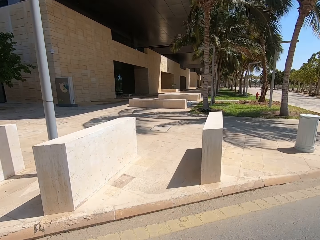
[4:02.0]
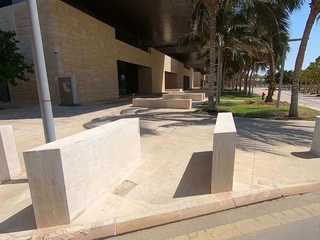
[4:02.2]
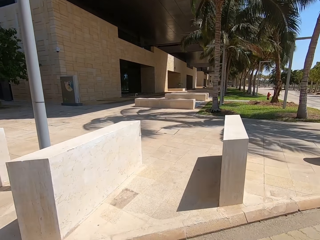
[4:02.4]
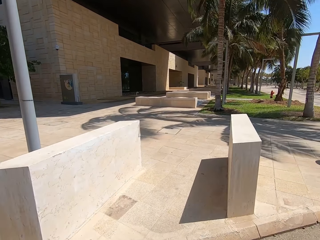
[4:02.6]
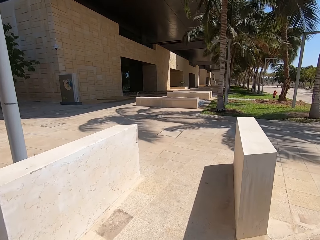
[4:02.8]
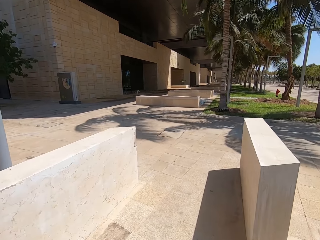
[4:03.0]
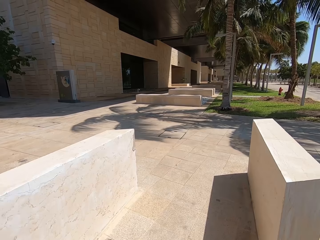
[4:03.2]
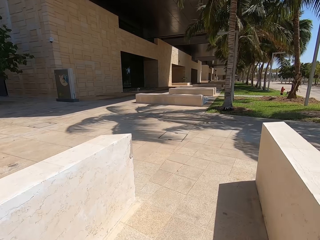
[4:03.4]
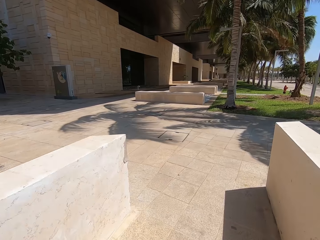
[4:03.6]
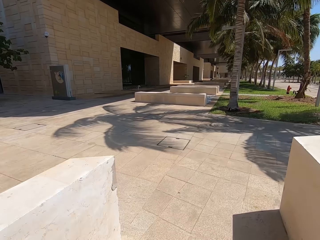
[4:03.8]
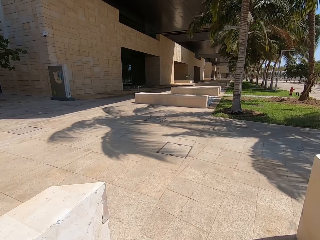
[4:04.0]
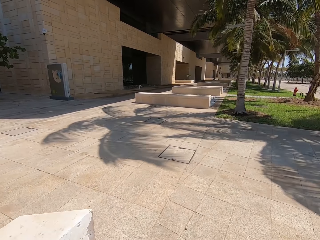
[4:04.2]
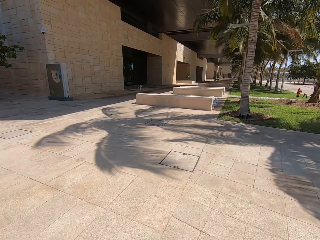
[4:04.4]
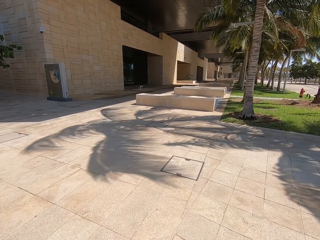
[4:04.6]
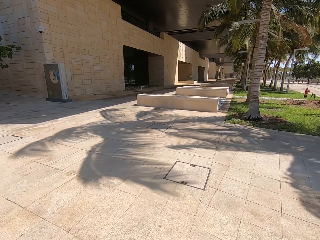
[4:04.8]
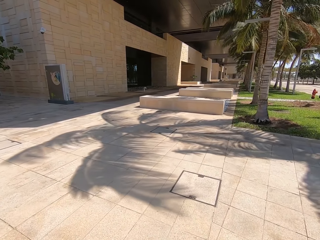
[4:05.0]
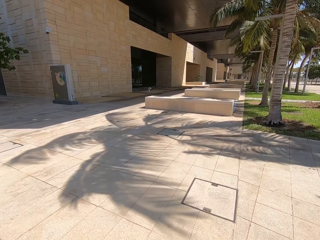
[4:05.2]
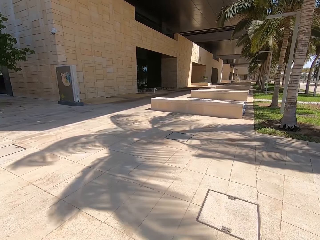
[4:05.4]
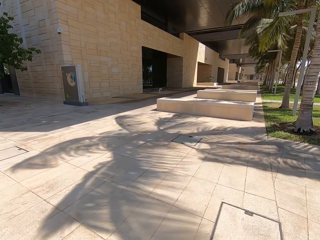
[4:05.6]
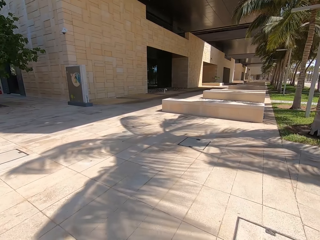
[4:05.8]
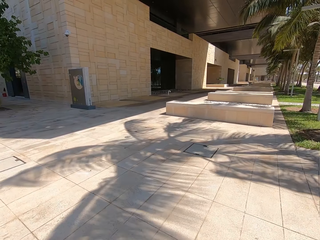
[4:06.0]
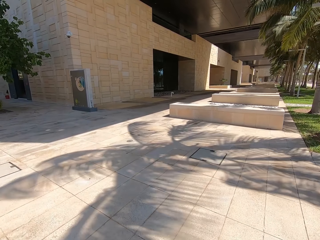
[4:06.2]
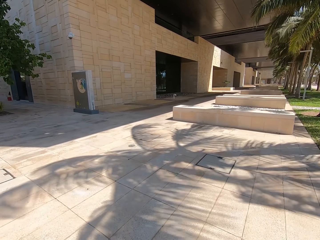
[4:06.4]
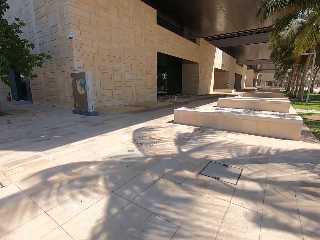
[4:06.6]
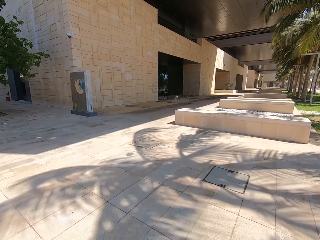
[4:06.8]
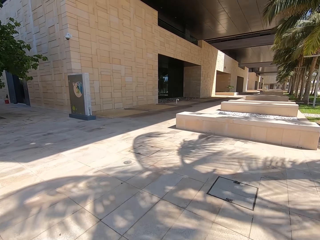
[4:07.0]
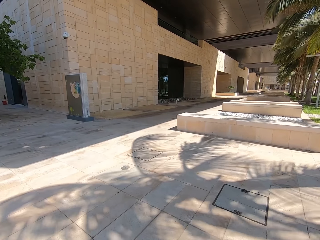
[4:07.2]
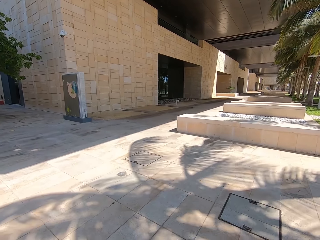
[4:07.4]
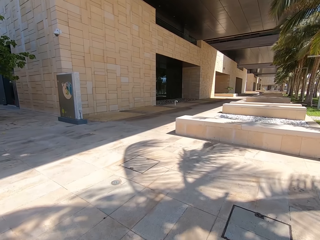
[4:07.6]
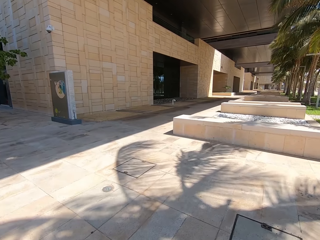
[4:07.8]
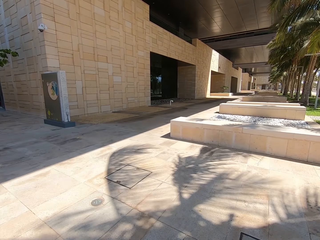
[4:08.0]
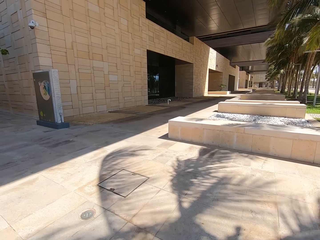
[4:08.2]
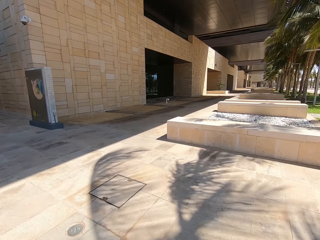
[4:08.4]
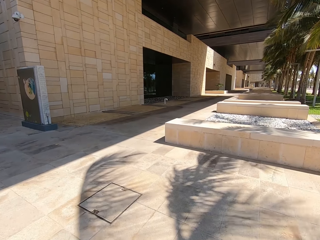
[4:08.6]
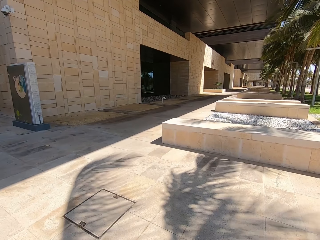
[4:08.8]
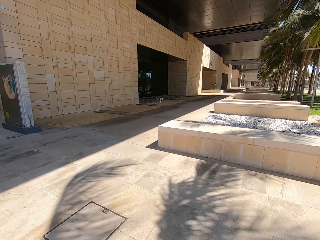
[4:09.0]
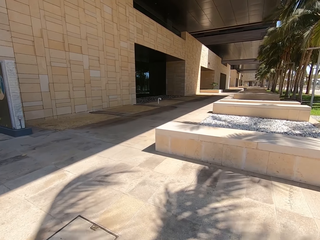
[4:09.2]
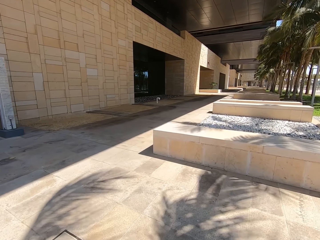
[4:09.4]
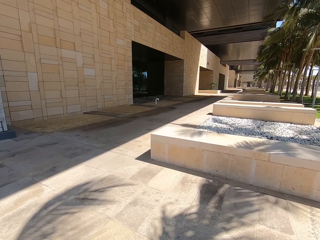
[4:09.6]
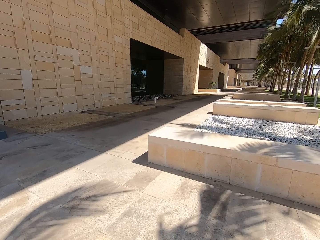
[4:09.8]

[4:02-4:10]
The camera wearer walks on the pavement of a building.

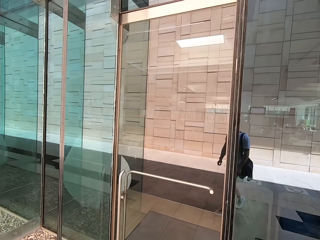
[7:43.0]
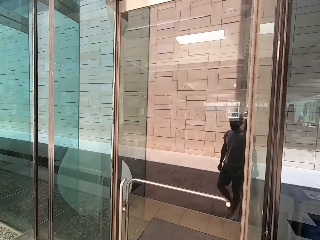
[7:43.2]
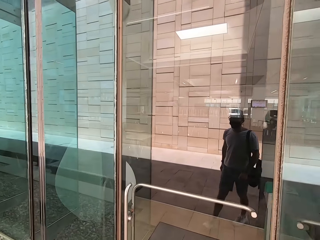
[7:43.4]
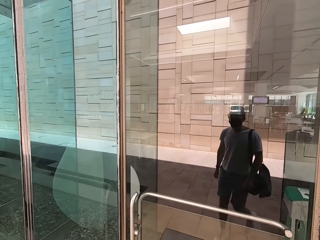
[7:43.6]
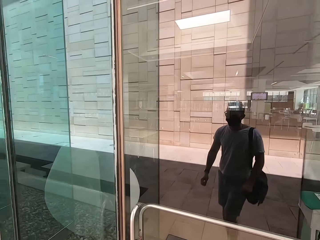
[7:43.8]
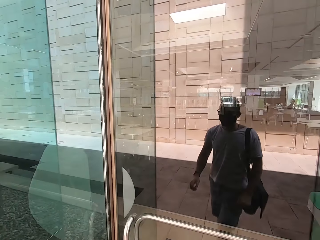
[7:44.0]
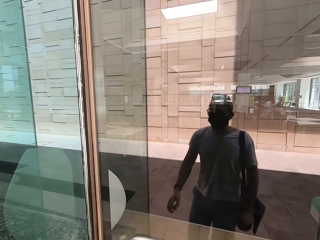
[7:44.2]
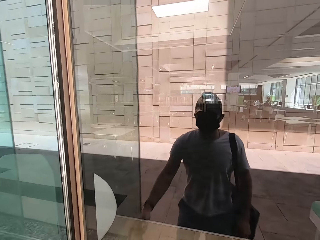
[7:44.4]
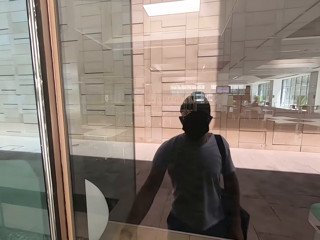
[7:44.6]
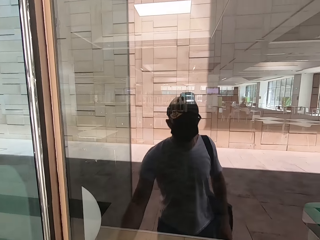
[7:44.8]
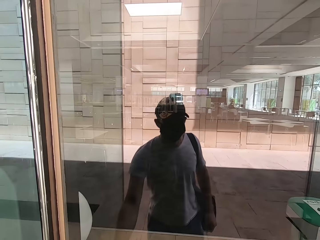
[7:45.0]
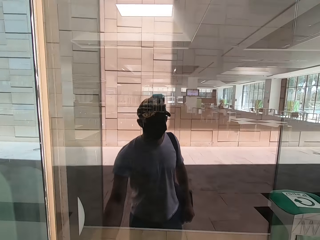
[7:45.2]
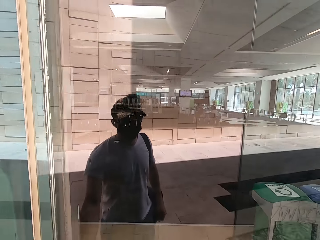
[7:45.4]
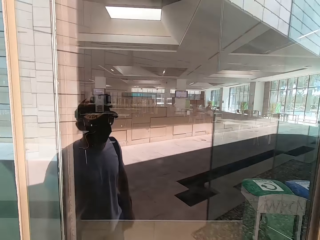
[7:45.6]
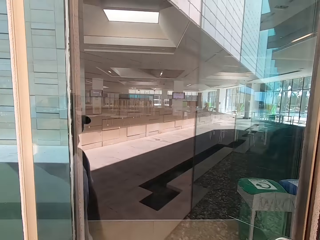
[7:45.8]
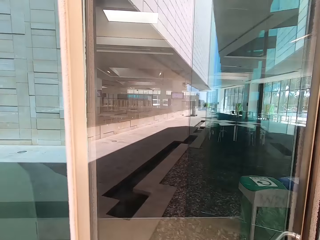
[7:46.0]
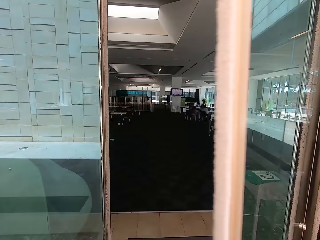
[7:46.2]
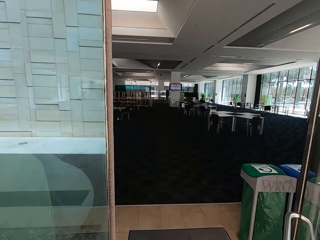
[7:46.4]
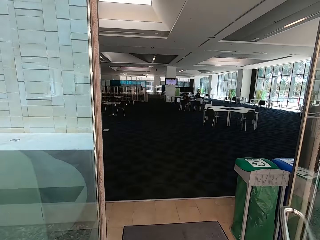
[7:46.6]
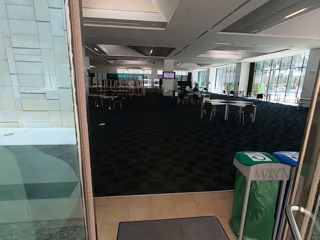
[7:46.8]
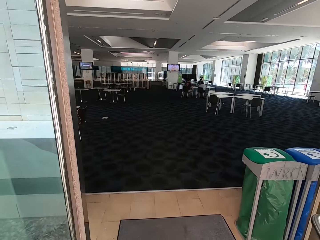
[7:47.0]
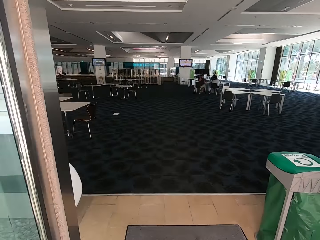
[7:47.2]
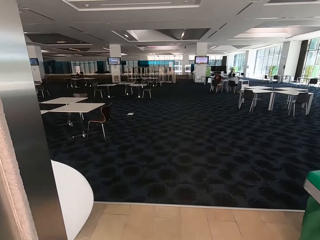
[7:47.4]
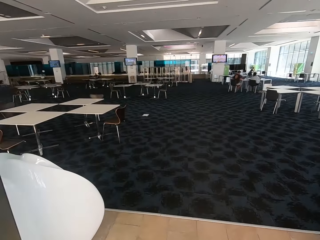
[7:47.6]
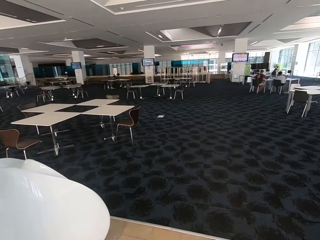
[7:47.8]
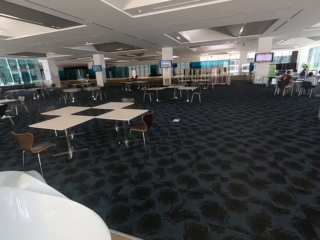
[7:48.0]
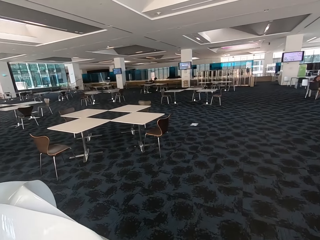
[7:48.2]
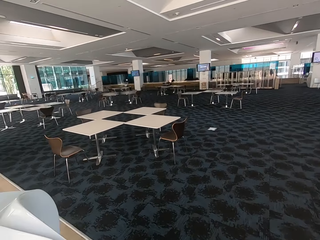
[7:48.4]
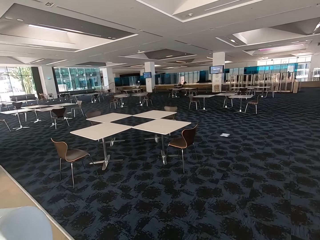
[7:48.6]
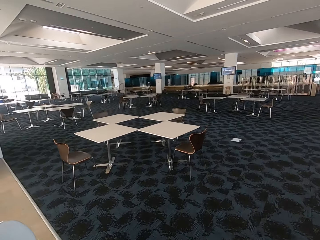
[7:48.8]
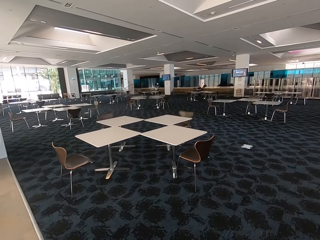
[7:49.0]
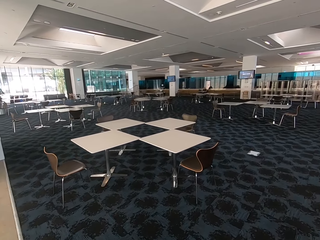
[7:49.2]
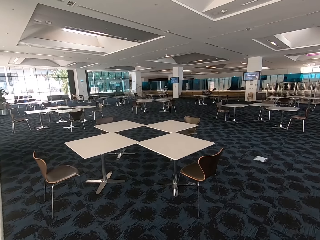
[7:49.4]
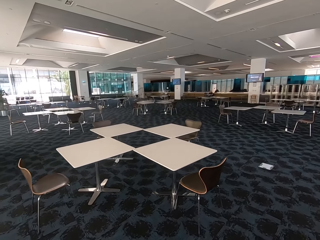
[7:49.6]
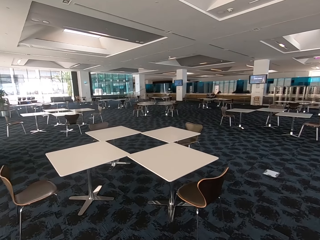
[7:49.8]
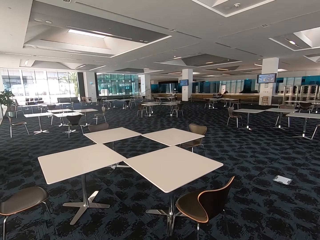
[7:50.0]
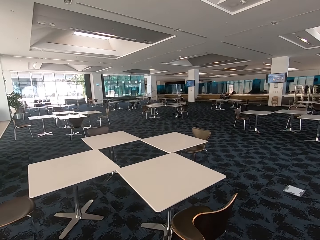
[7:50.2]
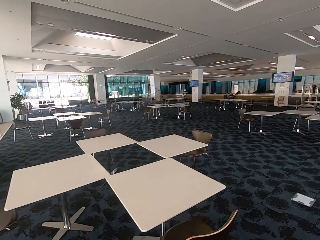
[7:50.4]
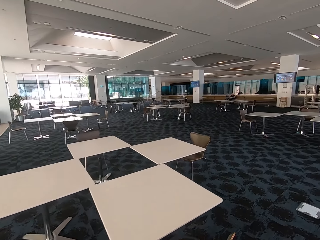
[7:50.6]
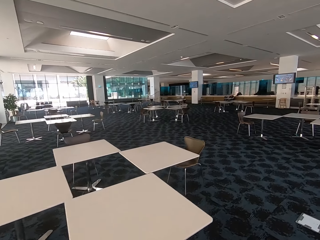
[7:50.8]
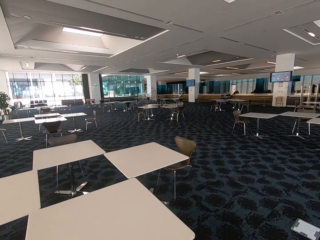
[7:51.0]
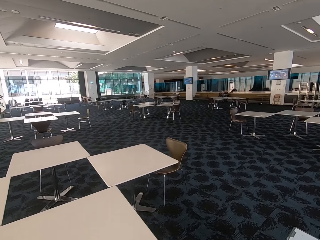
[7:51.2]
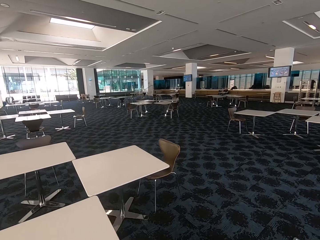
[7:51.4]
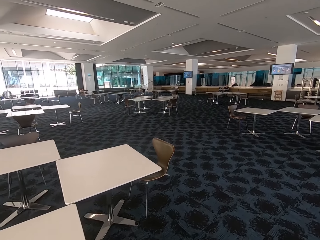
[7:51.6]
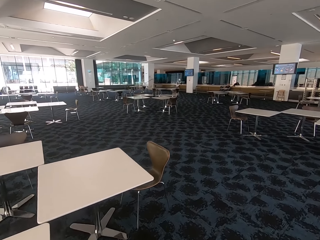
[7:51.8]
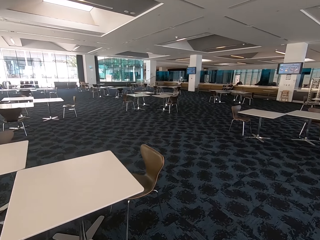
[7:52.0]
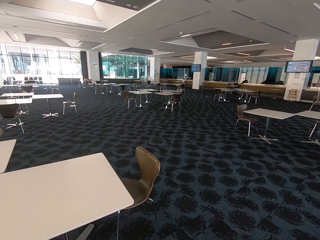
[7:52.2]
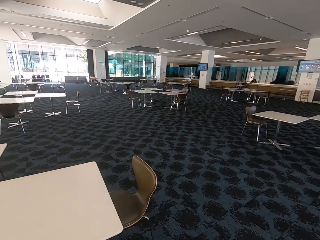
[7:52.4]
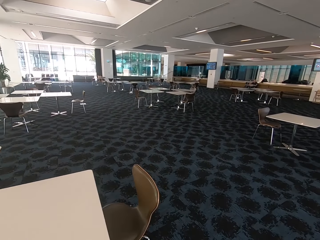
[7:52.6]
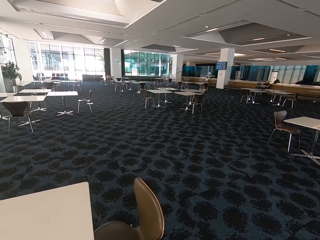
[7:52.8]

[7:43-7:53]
The camera wearer opens the door and enters the mall.

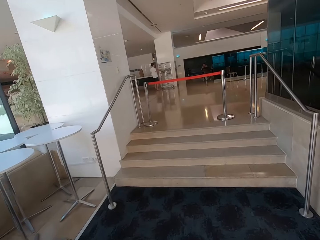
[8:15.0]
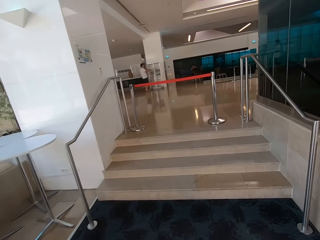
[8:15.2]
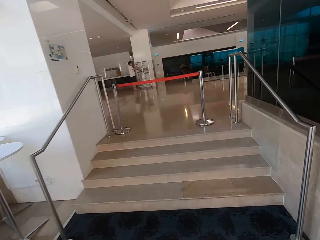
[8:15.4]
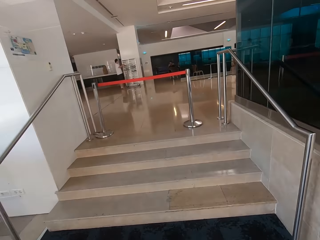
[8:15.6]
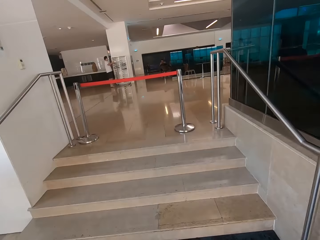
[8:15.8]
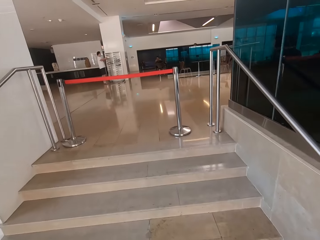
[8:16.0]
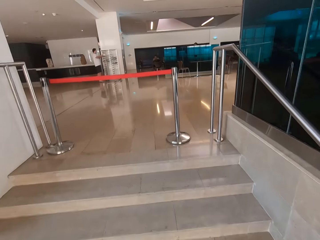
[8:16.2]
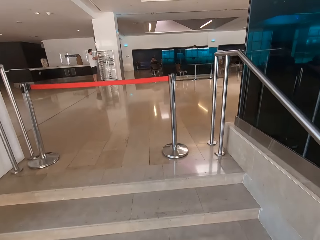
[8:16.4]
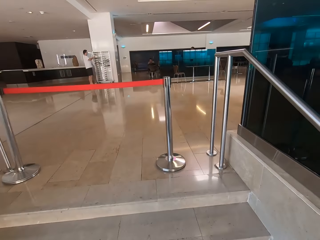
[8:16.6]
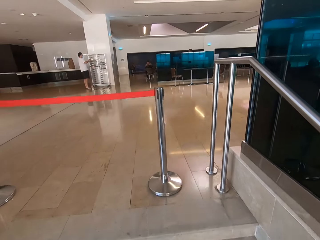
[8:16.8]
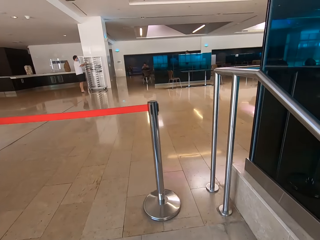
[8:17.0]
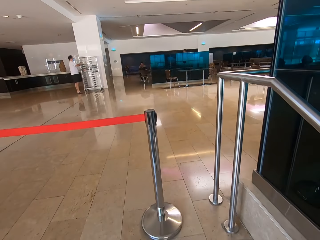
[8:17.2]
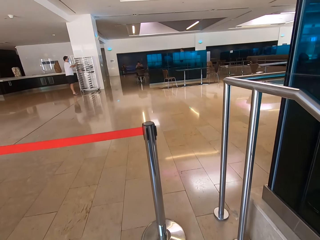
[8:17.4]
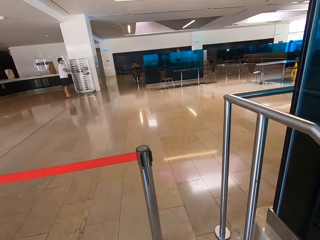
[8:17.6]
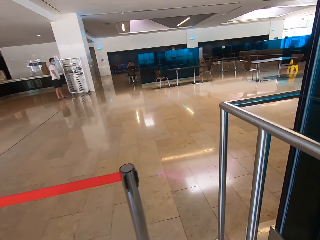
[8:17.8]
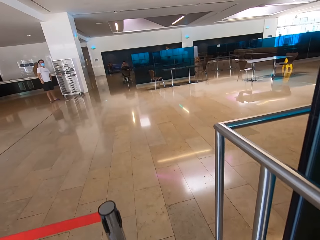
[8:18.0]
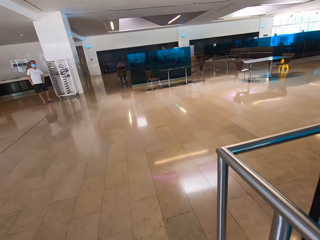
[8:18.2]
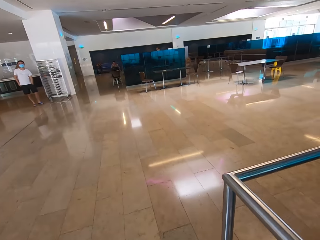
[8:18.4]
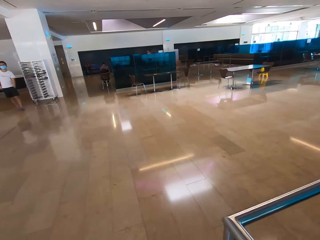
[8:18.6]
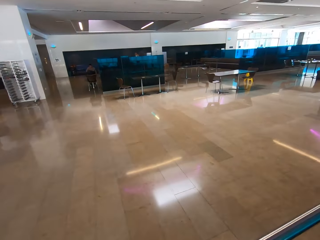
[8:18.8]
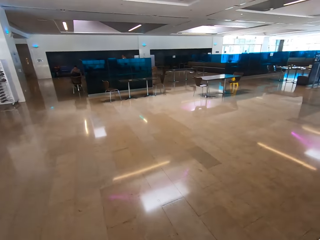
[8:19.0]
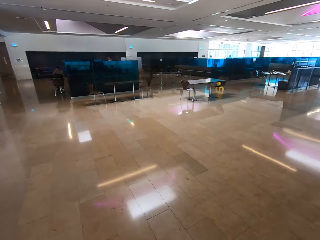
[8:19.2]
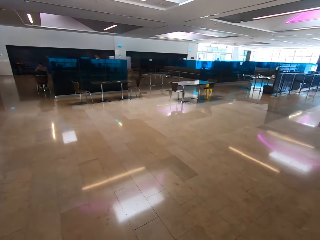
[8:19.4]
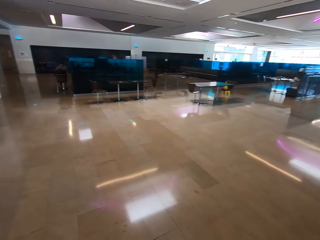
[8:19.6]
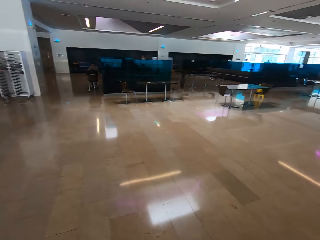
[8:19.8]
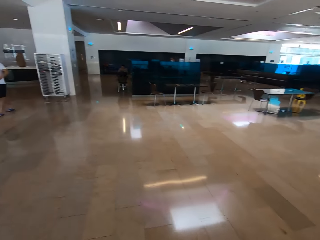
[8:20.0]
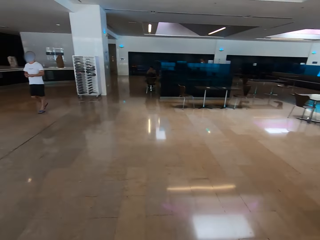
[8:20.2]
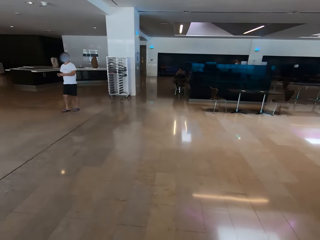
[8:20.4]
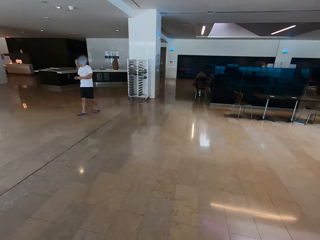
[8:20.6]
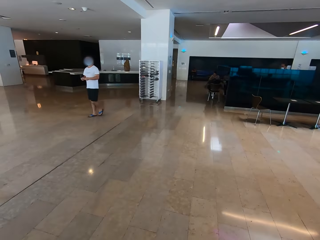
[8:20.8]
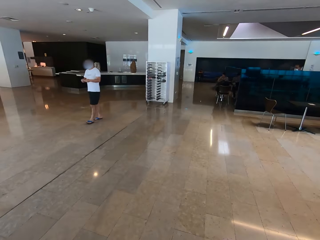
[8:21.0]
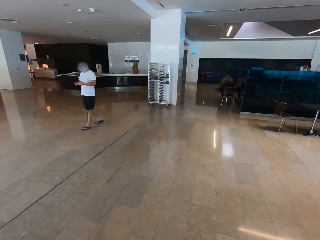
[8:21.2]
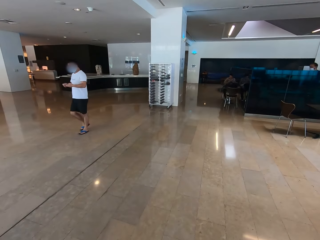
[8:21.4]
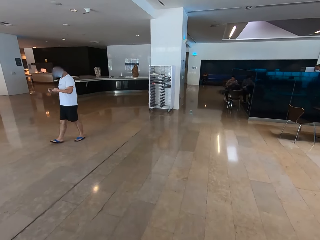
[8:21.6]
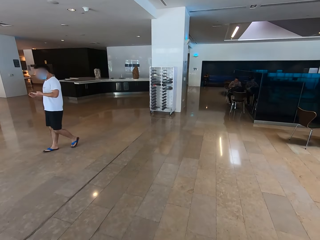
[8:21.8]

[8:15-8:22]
The camera wearer climbs the stairs.
